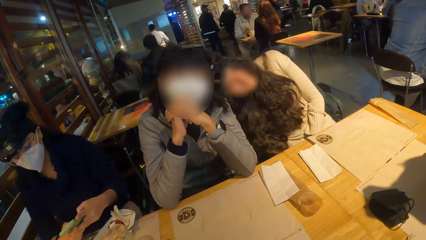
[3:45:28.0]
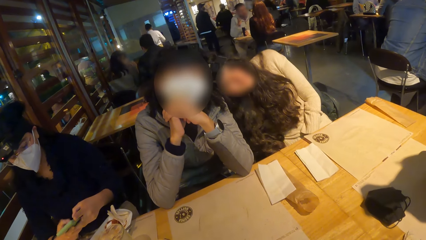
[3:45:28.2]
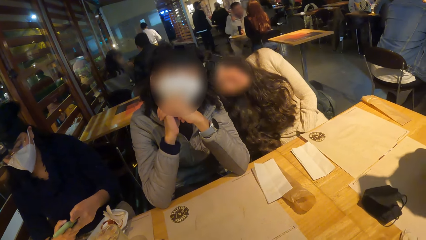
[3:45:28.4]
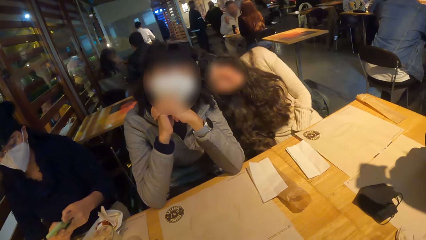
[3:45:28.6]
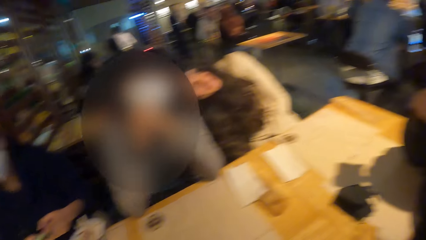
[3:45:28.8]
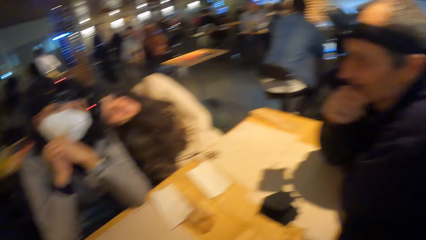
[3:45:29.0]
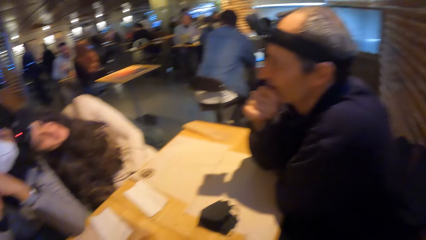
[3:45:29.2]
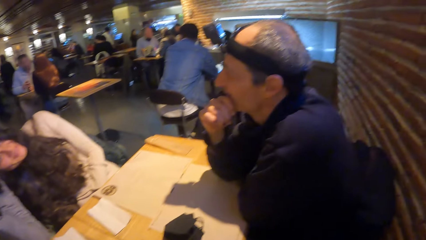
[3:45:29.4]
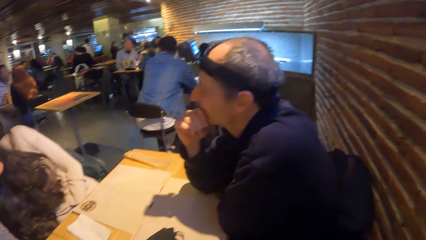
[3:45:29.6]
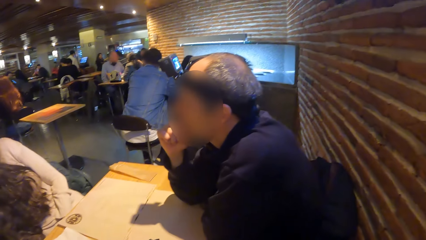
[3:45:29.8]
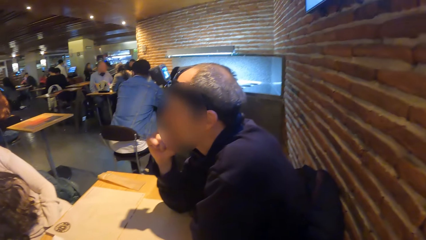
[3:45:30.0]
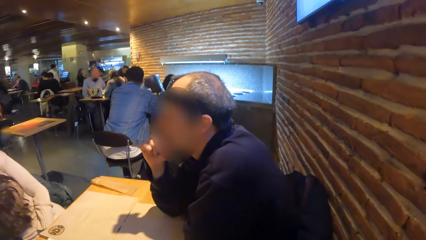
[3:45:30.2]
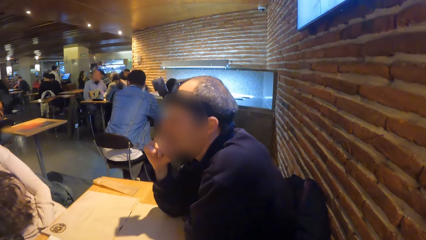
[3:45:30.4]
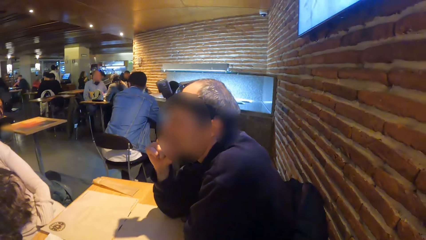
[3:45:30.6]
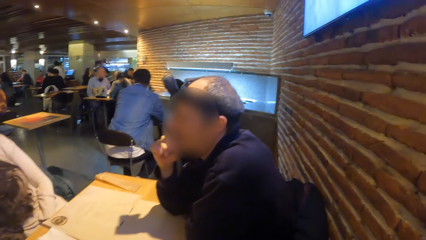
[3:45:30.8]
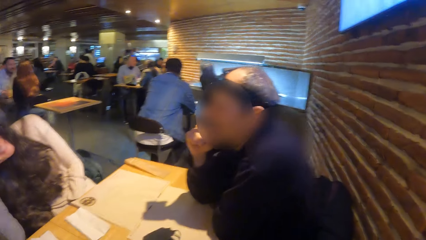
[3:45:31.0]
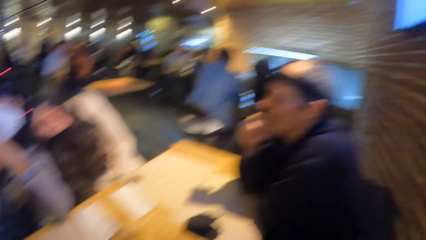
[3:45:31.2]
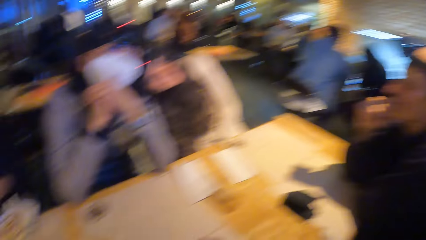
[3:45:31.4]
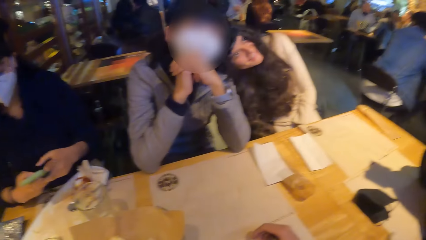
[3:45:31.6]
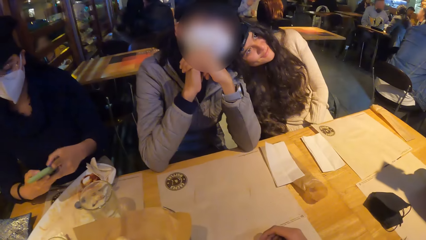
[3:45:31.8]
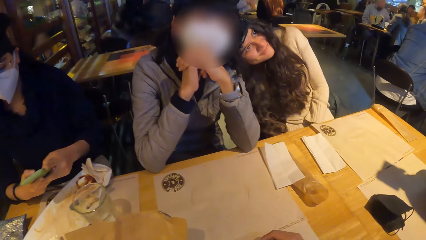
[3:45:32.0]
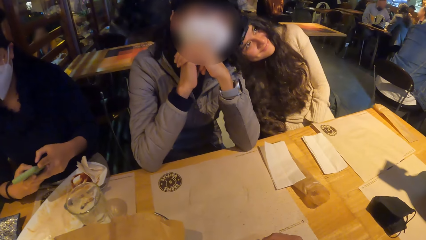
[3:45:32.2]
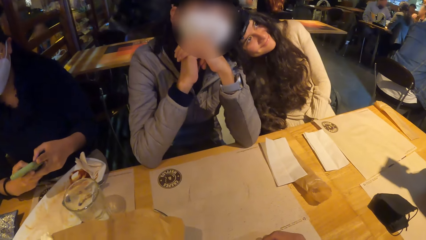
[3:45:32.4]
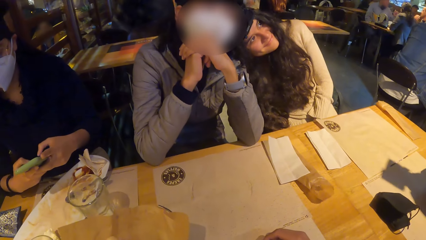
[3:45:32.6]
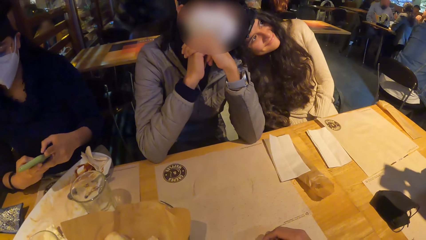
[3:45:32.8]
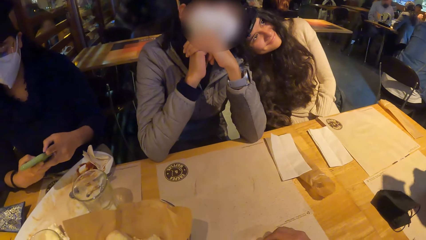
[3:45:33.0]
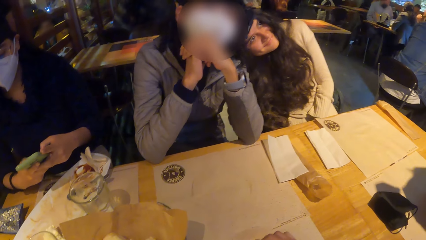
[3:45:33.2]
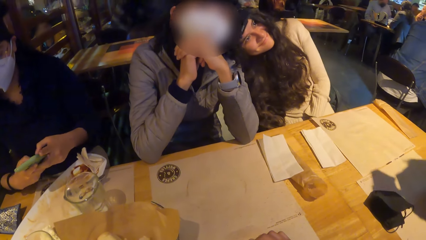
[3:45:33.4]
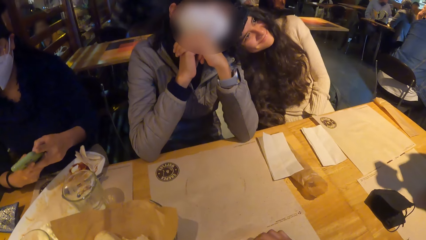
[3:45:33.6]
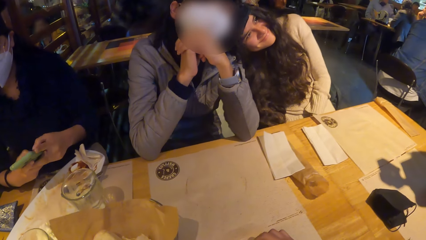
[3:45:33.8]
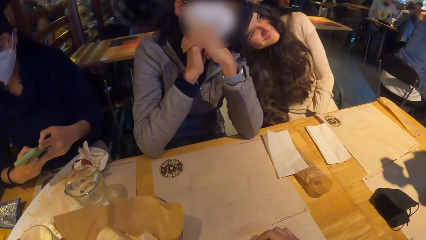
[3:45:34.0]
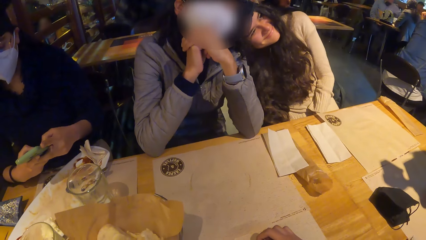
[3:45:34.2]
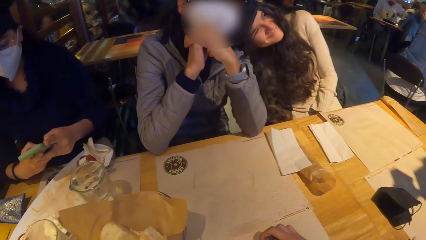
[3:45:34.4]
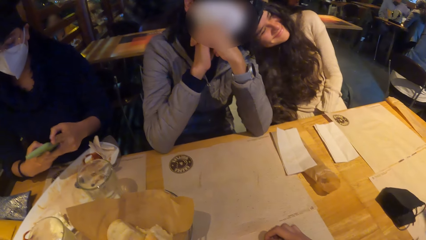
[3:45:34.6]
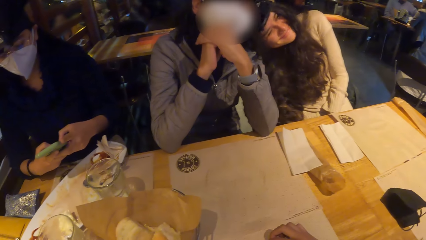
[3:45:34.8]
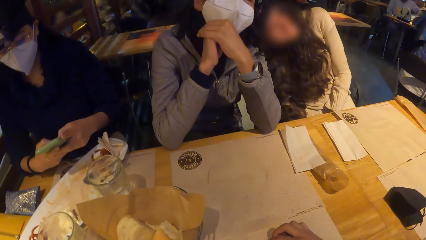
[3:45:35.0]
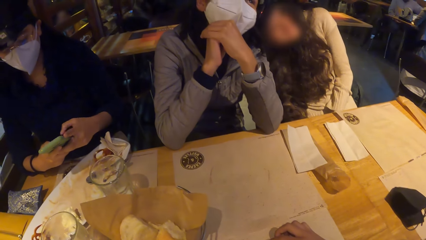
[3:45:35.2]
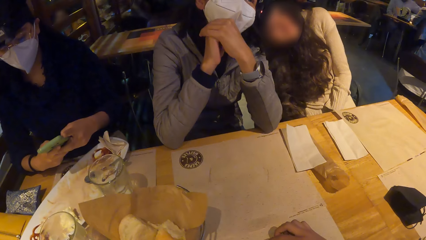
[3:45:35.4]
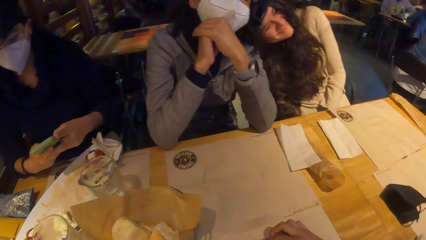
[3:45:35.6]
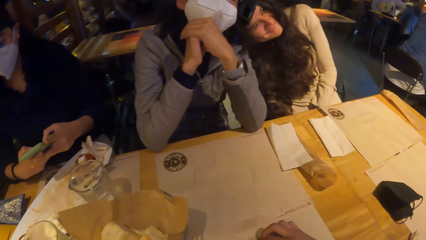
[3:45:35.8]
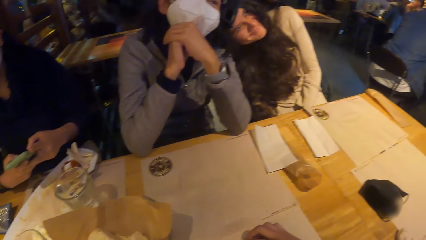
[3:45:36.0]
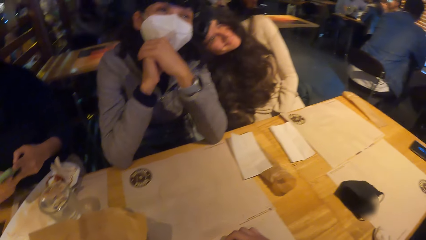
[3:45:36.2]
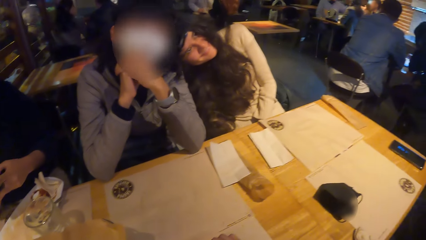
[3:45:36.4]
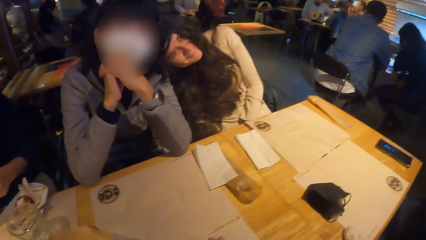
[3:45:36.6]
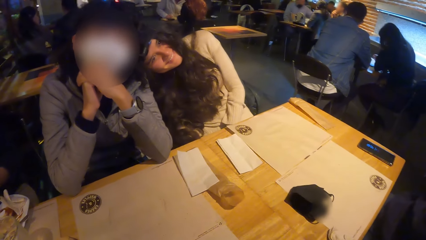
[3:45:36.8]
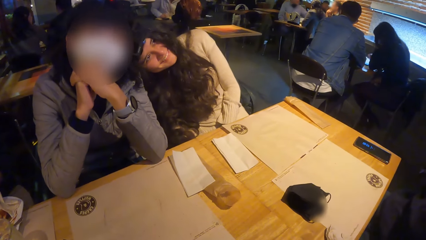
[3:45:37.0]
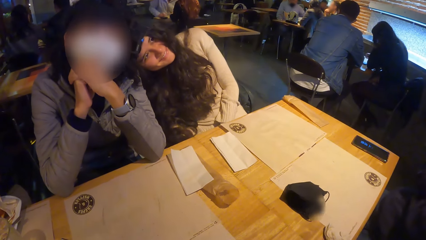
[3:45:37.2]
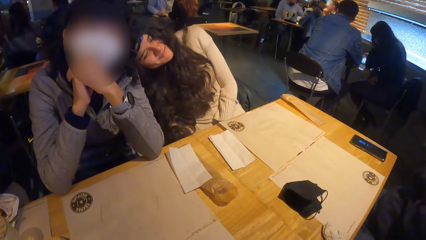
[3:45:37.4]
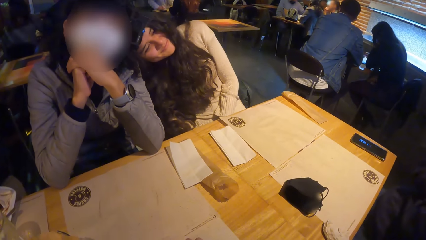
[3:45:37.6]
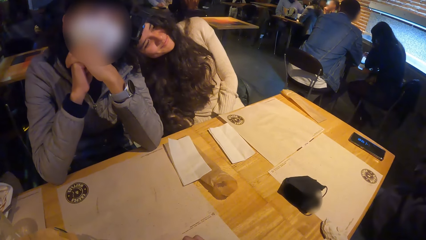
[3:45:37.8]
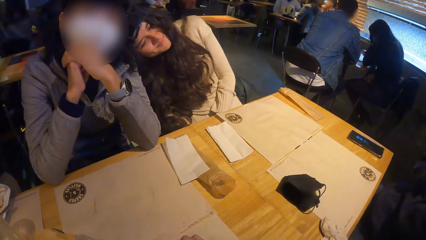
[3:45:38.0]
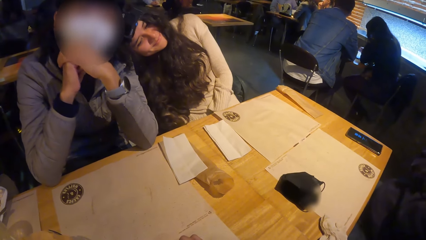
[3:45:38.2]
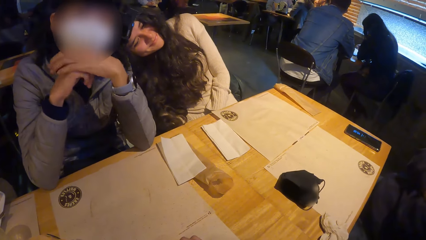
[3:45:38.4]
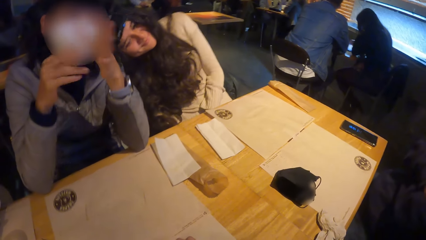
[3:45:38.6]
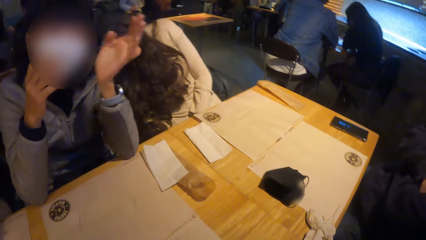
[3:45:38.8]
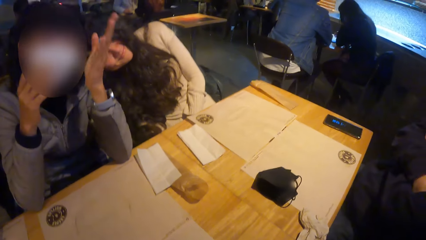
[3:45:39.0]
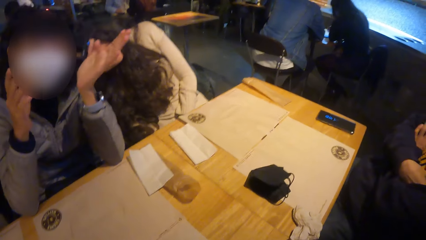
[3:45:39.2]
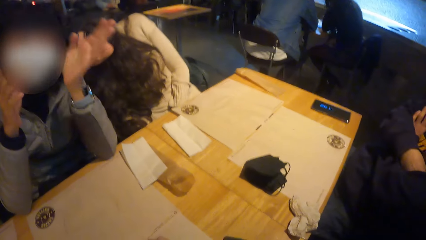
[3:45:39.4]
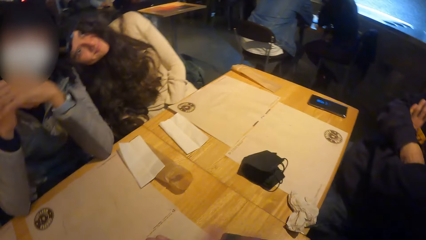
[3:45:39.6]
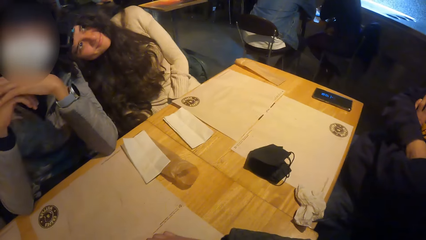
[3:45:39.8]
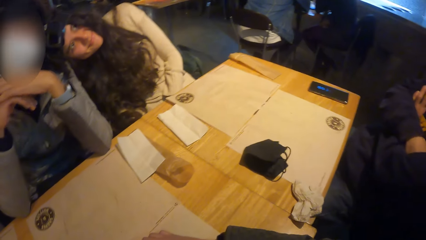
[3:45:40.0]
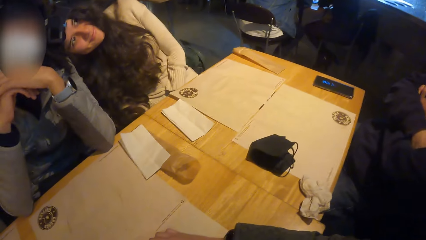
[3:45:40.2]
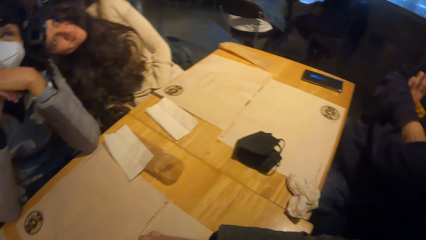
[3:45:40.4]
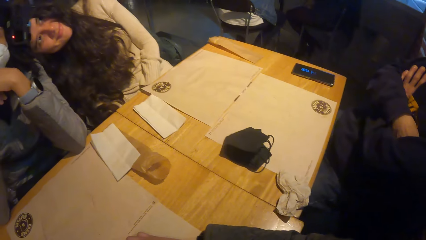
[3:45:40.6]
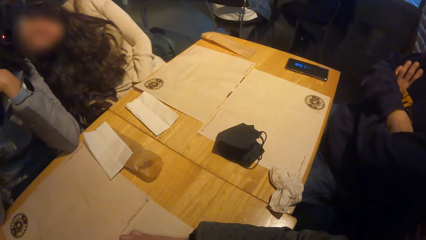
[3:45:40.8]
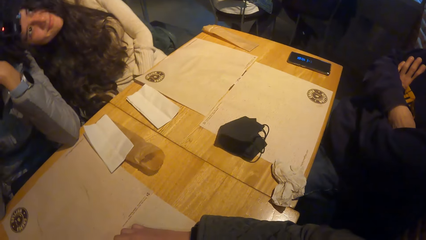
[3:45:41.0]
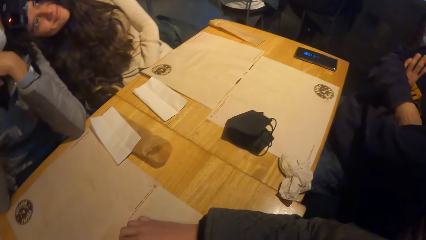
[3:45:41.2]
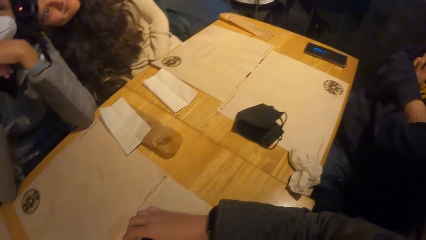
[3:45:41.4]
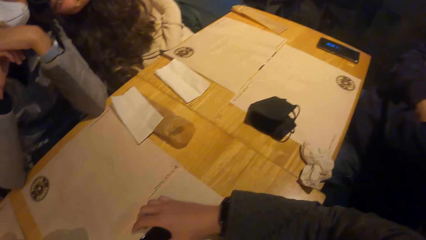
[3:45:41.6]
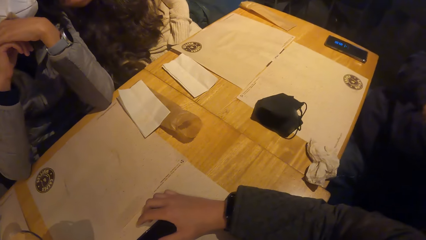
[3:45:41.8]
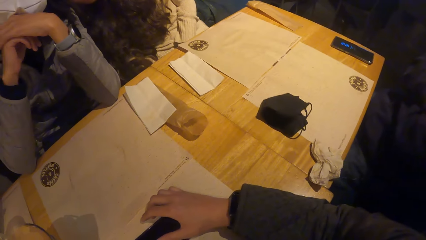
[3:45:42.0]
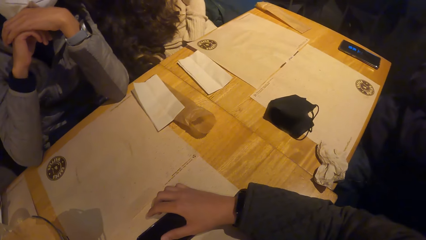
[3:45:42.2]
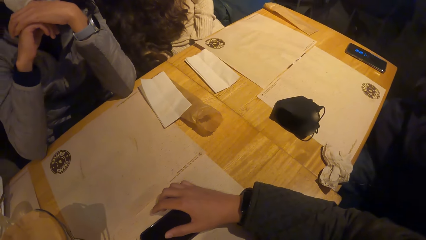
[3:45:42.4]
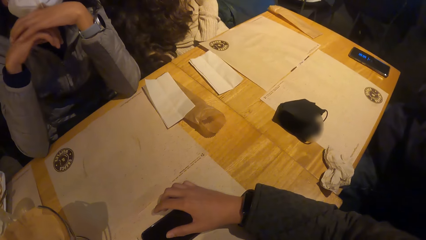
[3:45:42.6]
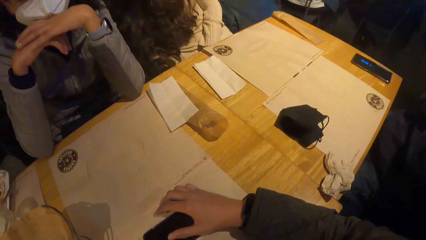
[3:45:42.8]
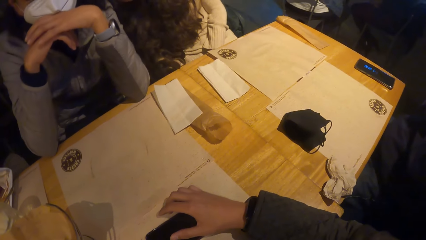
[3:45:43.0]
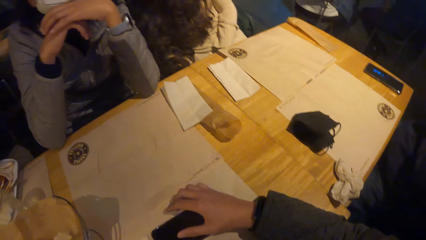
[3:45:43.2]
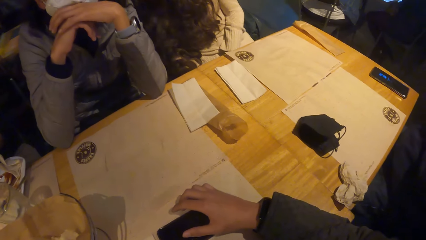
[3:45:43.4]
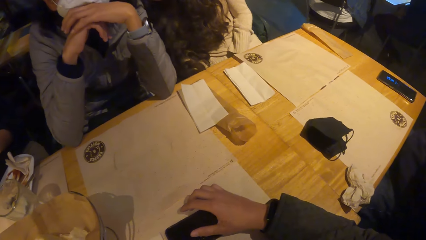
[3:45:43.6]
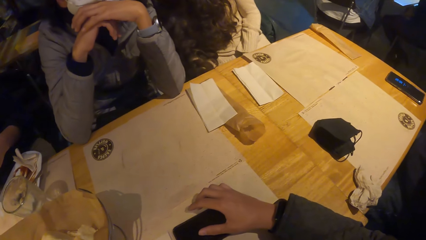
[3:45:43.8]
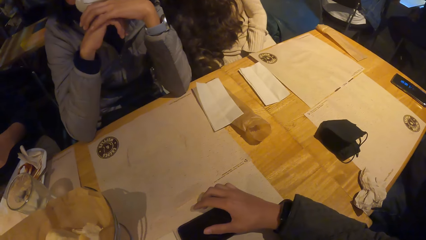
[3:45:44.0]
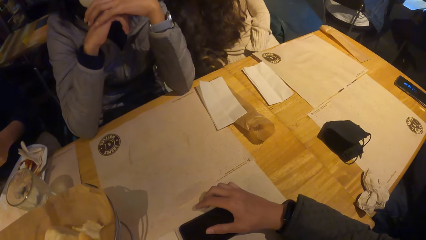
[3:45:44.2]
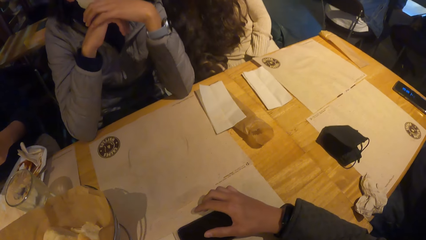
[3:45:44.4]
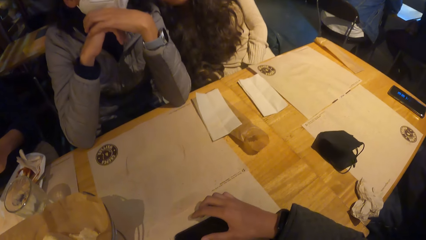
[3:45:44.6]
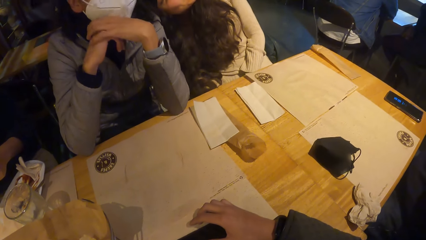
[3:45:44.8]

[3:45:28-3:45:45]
The camera wearer turns around the room. A woman operates her phone. Another woman converses with the camera wearer and a group of people at the table. A woman makes a gesture.
